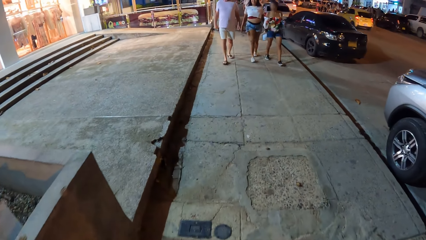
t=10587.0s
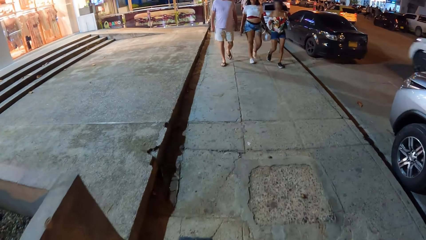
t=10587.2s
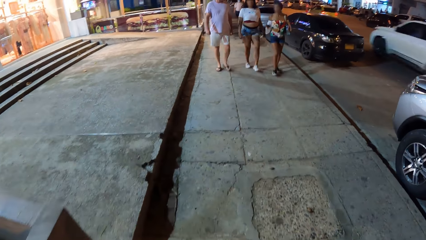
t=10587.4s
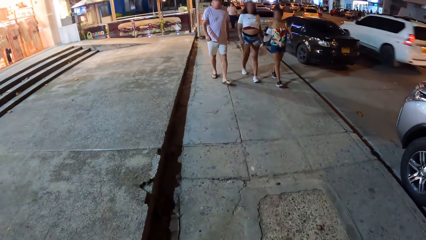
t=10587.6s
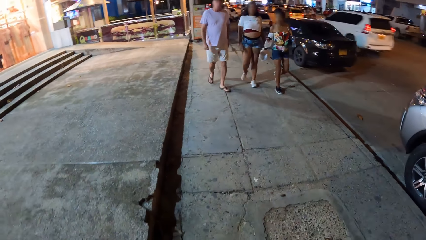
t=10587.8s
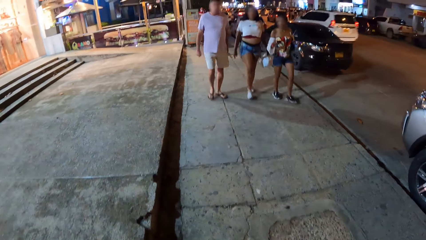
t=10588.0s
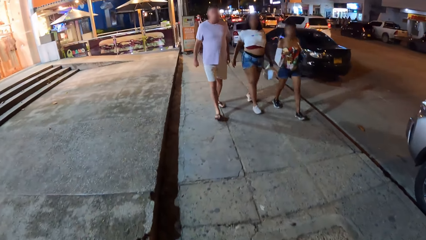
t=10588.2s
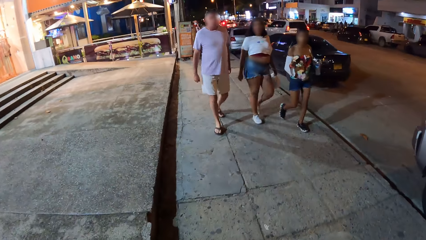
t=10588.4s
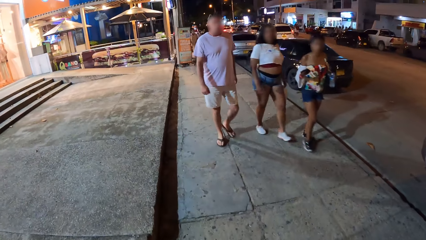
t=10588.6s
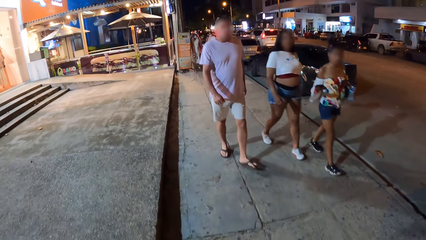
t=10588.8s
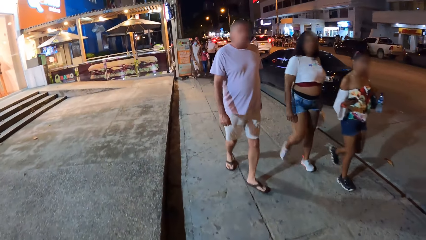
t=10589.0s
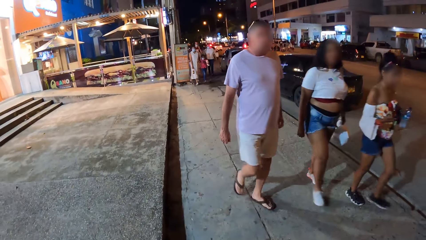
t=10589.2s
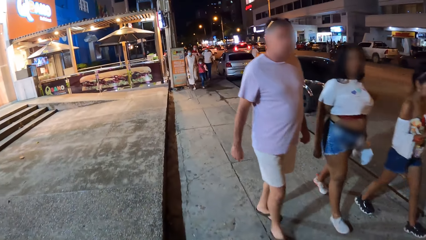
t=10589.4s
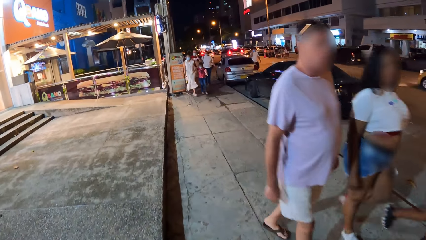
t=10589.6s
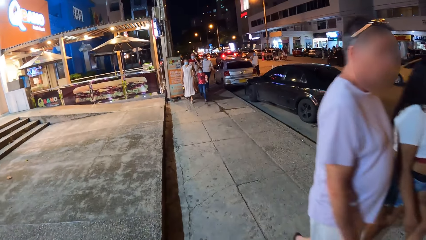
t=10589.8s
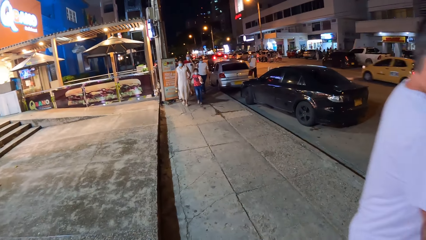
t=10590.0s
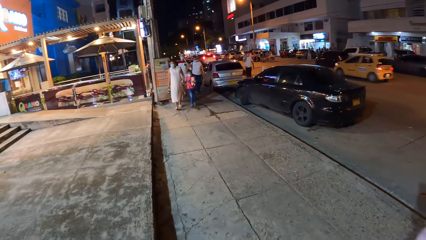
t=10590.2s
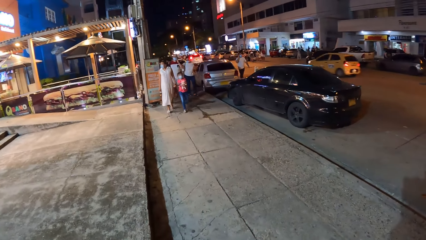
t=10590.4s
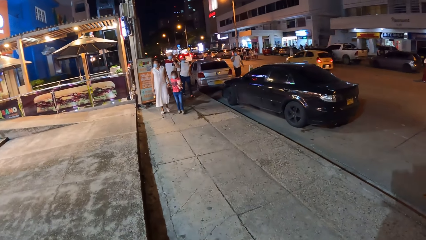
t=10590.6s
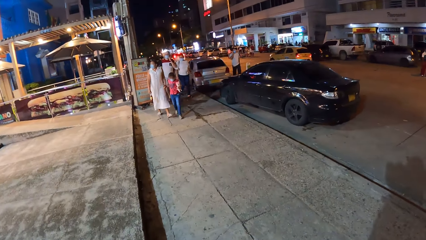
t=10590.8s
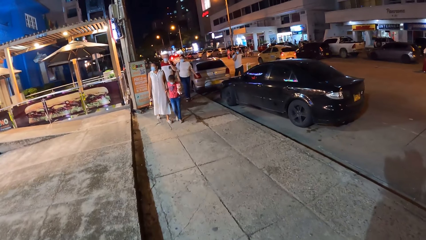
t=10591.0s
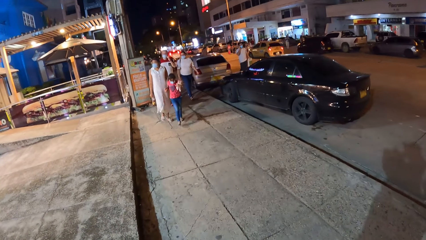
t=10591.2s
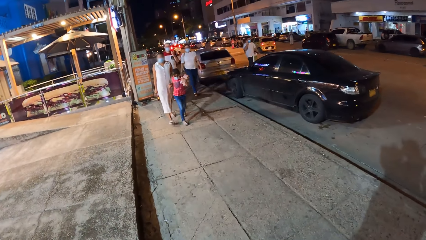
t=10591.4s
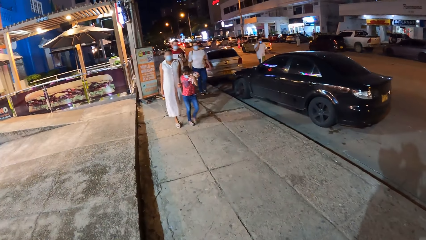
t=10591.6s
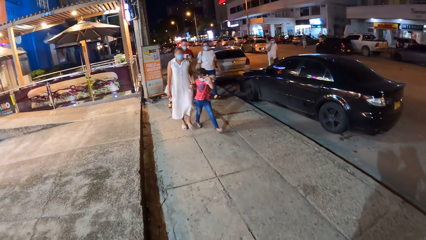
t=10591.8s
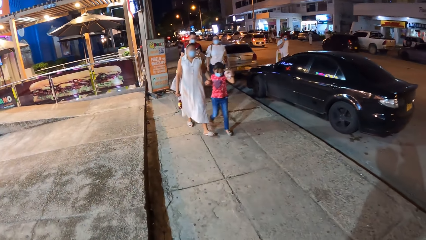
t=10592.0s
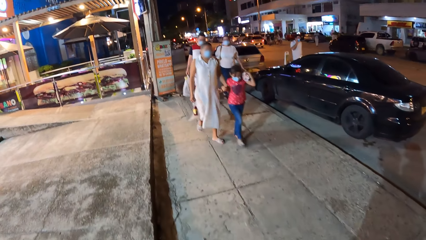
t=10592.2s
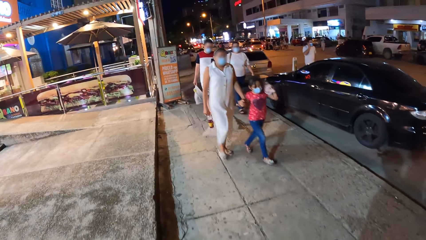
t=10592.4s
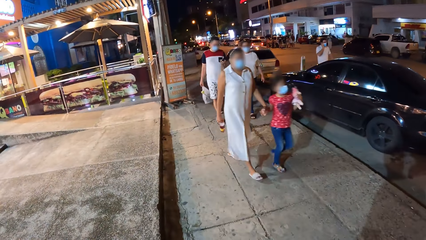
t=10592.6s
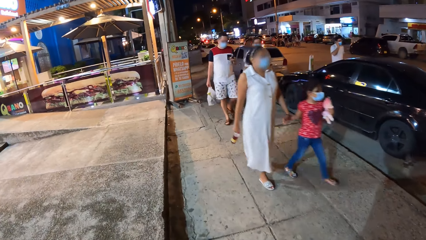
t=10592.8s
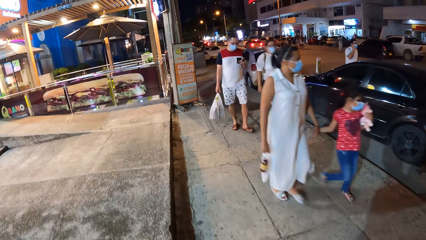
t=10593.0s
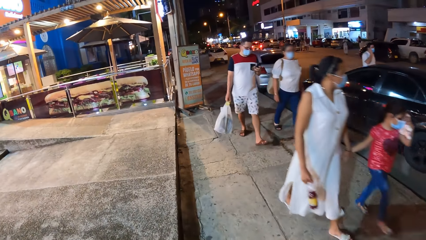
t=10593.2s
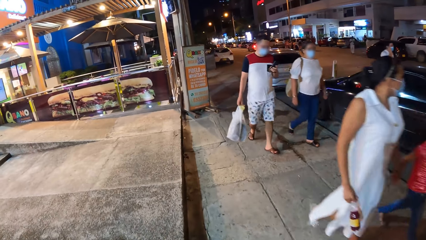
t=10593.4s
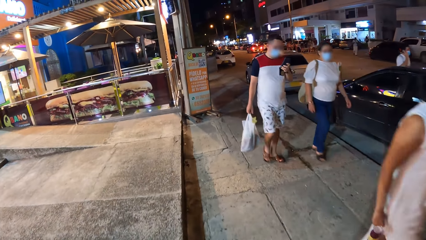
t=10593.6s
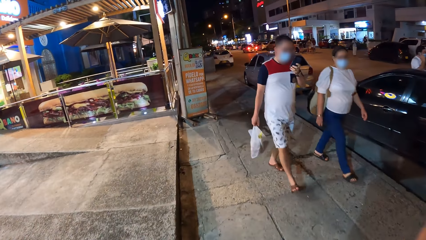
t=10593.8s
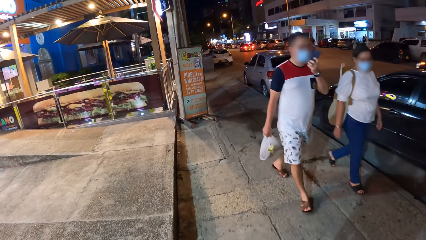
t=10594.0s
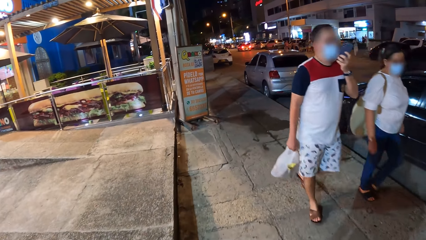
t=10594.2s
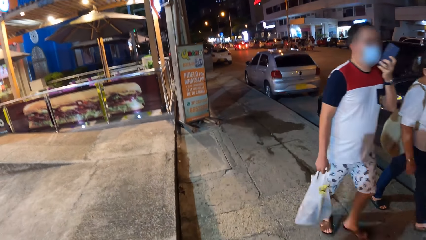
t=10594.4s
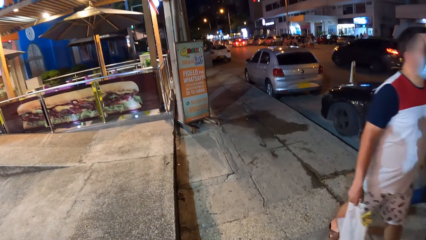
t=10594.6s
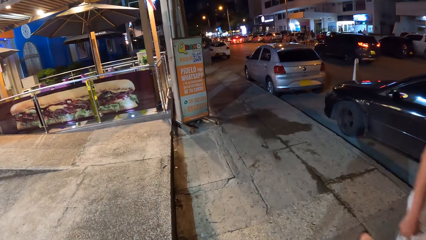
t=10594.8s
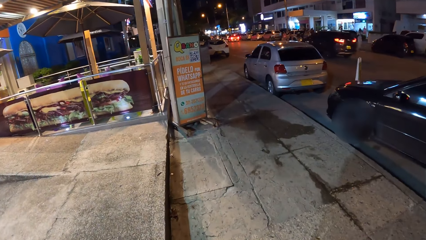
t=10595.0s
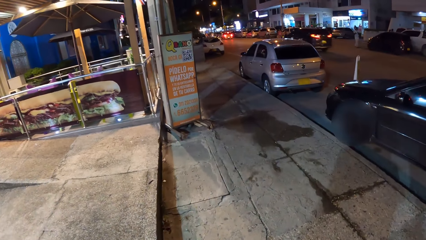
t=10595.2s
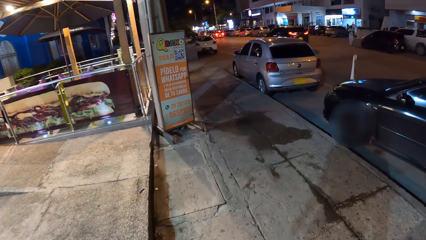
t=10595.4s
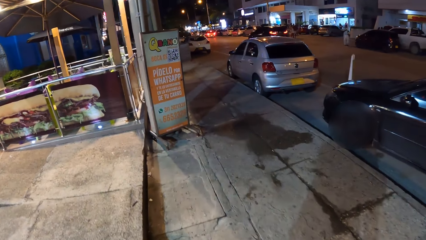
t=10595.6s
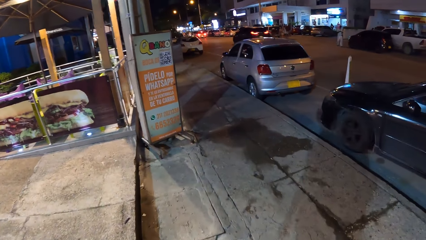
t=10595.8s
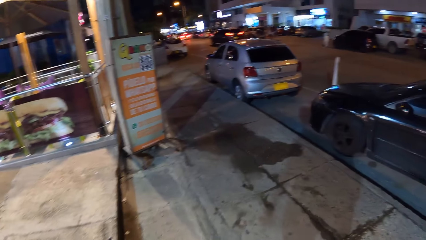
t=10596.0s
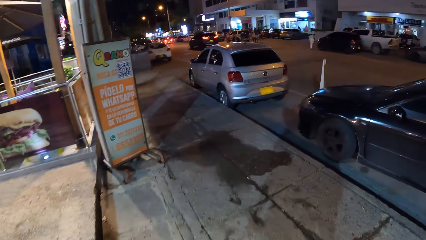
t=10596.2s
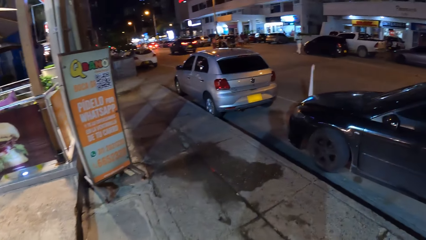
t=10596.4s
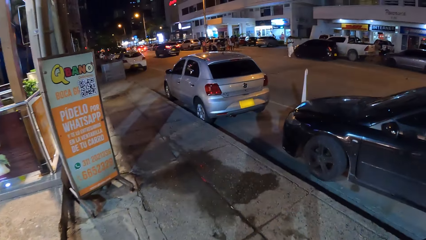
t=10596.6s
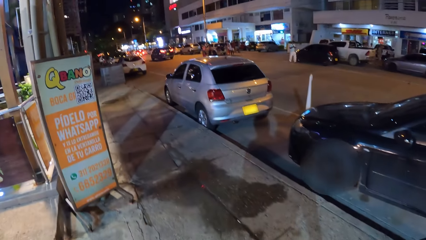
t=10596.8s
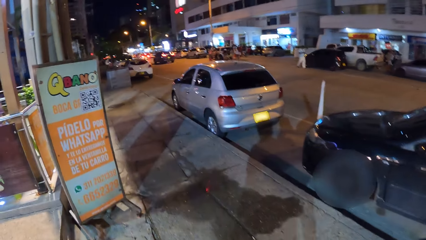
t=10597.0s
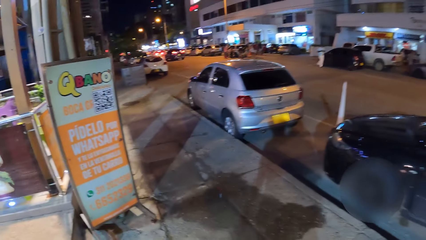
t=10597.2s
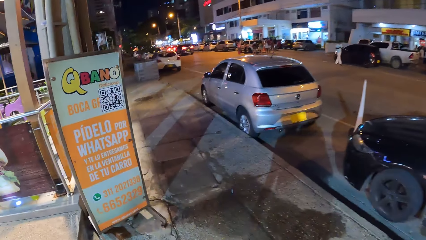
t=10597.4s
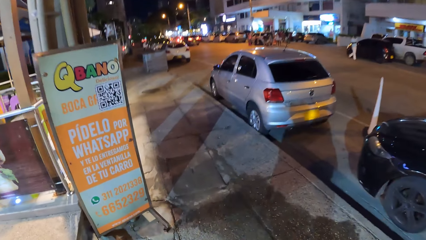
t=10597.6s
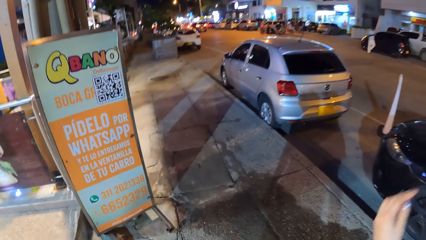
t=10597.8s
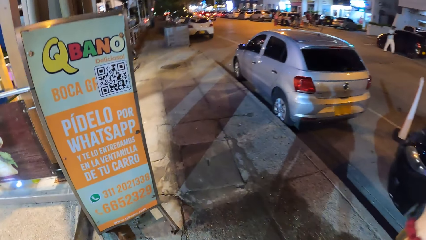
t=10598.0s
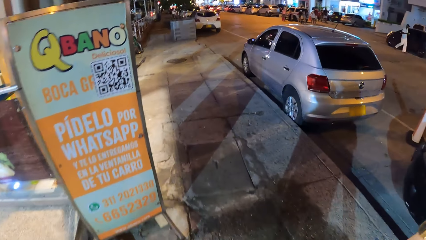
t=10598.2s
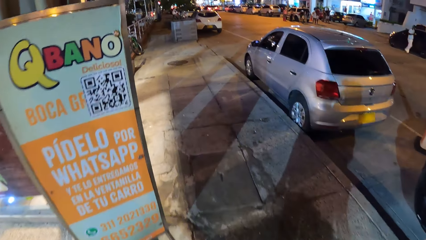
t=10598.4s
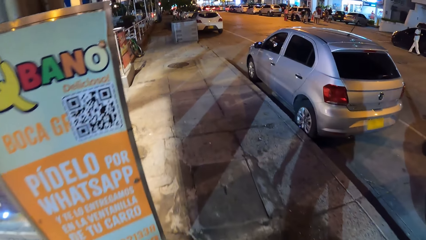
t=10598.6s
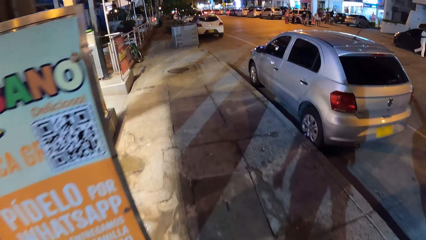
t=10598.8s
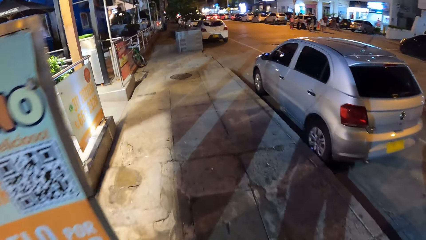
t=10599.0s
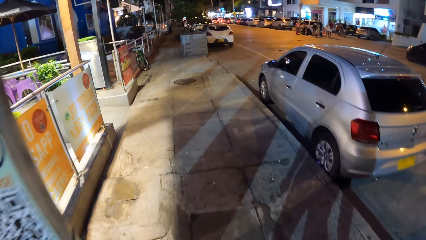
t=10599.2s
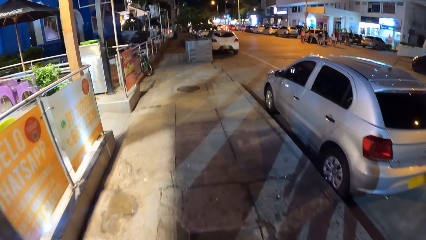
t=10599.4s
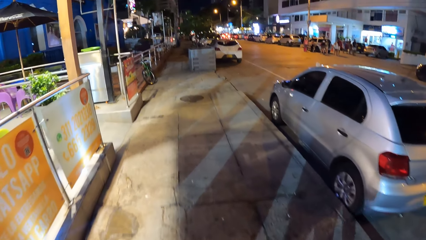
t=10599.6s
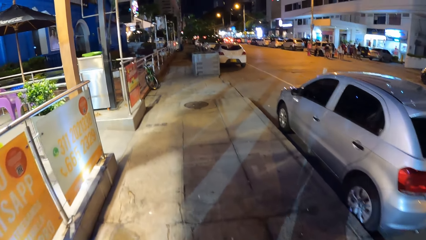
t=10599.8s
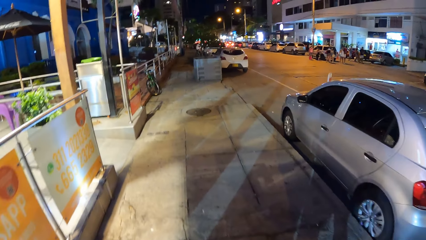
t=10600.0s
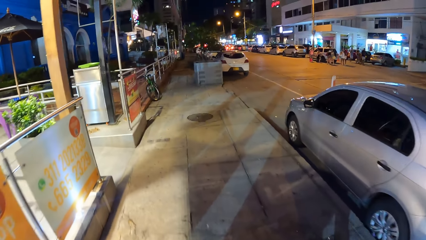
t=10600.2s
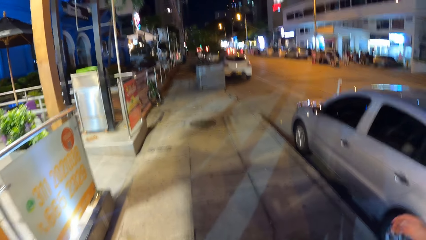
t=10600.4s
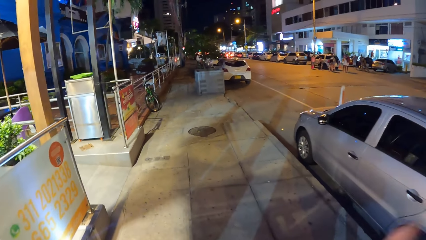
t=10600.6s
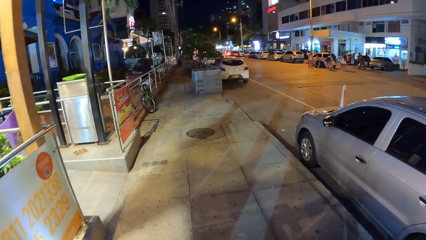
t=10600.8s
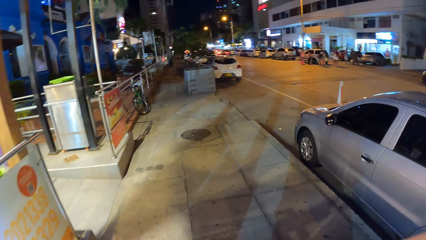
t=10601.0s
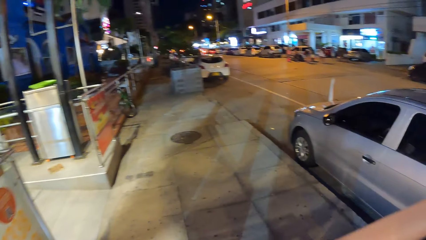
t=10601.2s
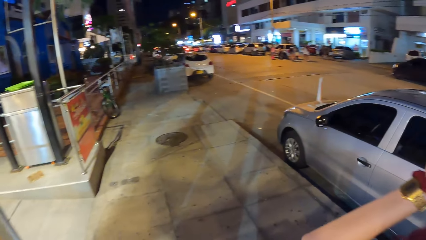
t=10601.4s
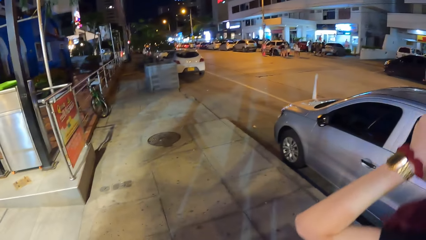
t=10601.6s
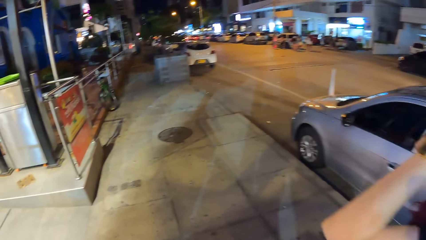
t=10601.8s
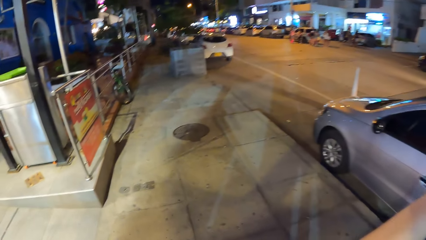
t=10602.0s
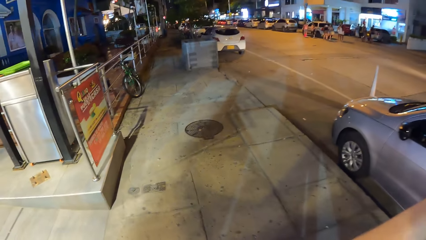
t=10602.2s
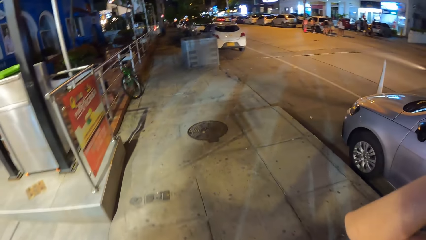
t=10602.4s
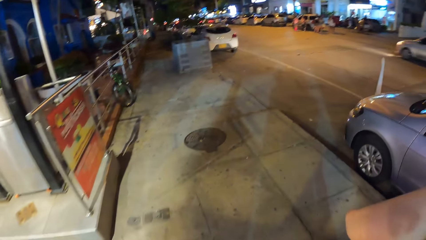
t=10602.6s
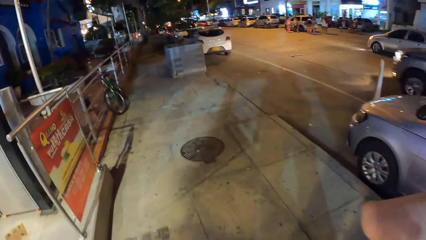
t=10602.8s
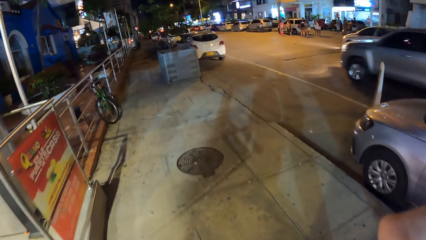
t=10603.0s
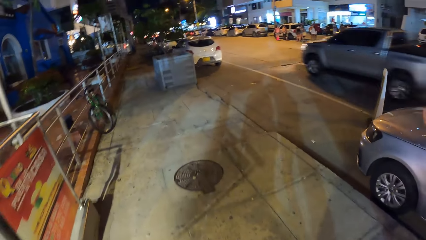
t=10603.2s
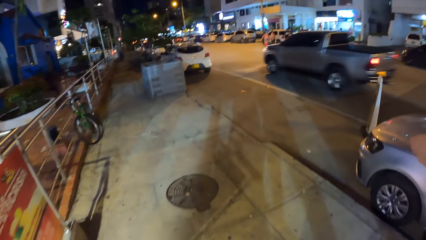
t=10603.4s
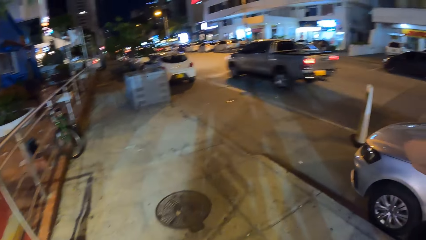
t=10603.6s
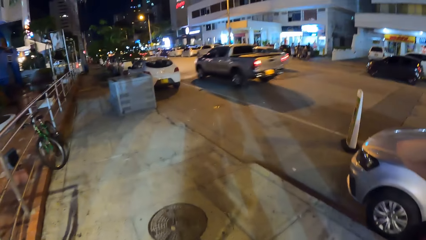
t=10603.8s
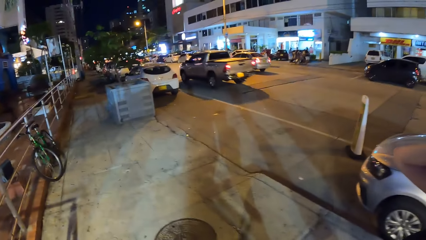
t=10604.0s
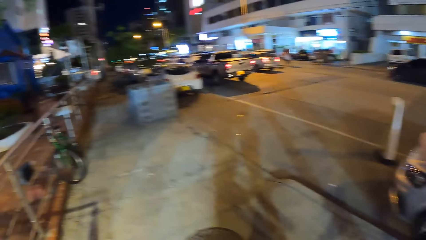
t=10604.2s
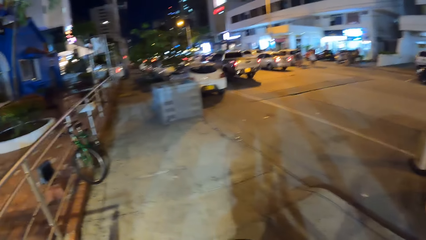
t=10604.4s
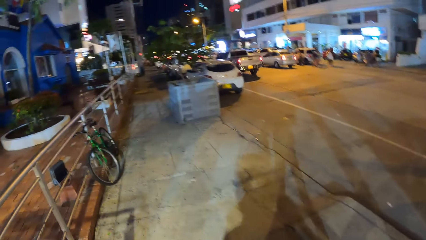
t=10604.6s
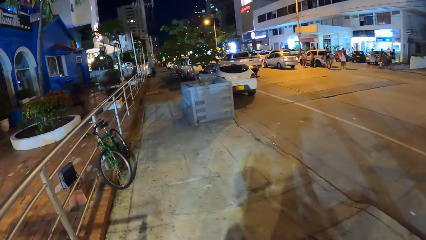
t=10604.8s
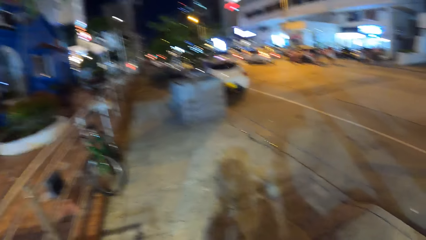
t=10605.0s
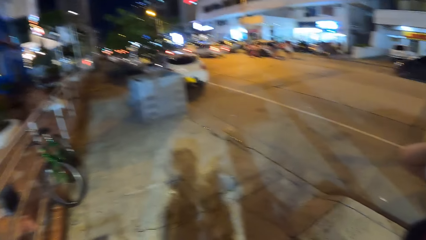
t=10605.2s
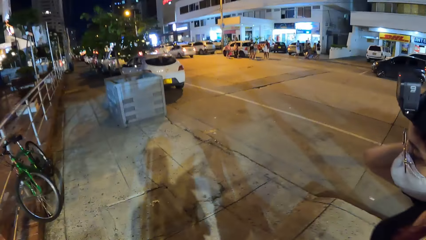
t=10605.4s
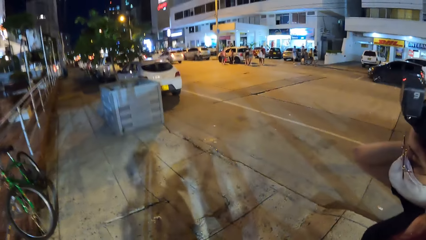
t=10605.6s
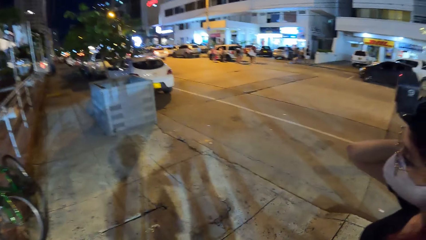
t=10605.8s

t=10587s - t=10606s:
The camera wearer adjusts her hair with both hands.
